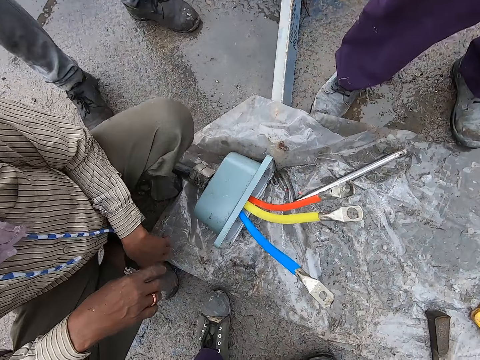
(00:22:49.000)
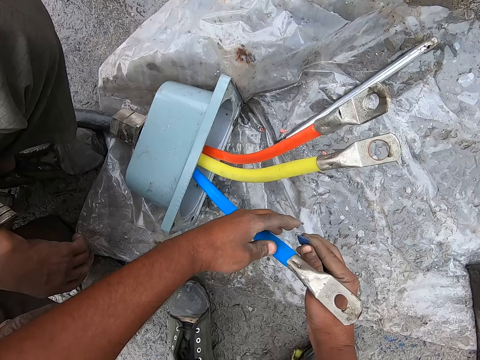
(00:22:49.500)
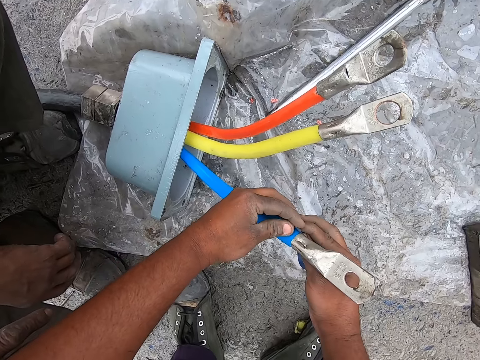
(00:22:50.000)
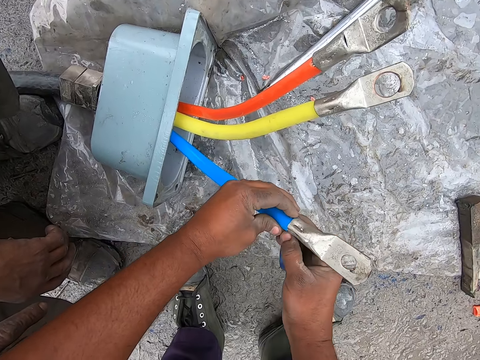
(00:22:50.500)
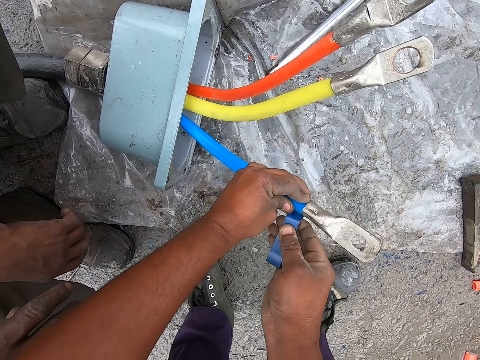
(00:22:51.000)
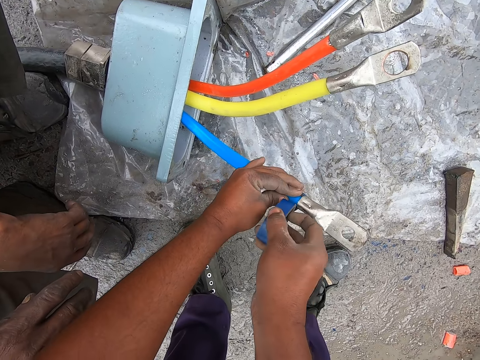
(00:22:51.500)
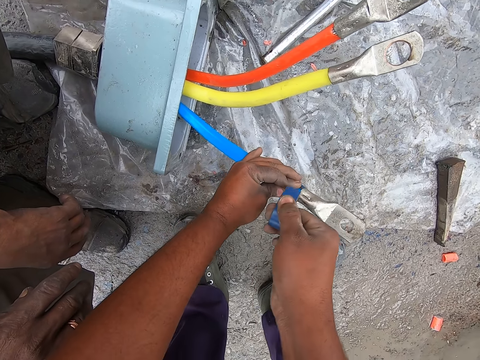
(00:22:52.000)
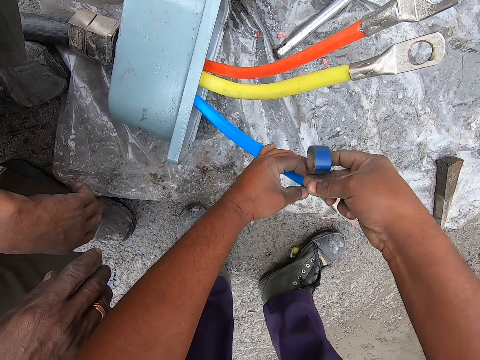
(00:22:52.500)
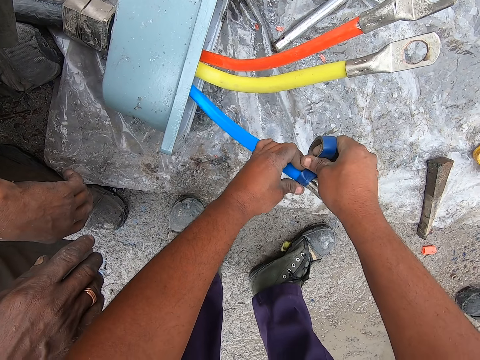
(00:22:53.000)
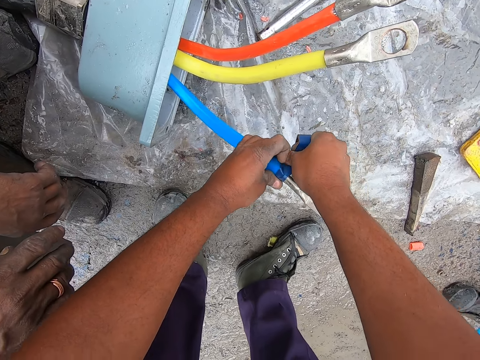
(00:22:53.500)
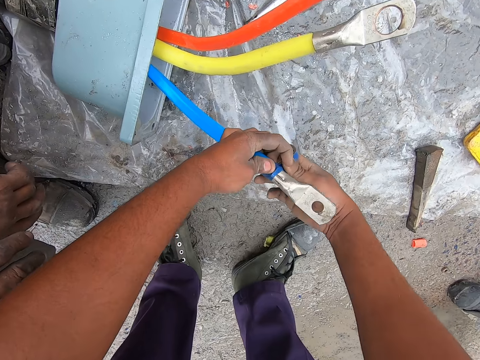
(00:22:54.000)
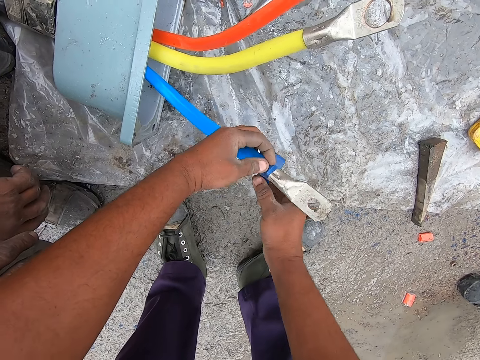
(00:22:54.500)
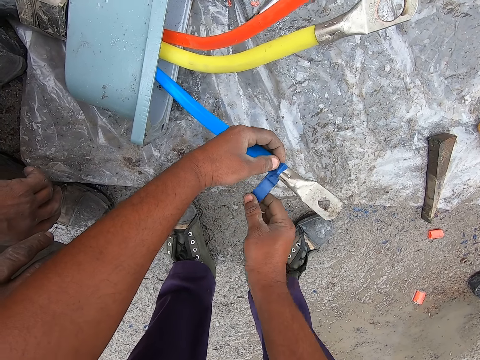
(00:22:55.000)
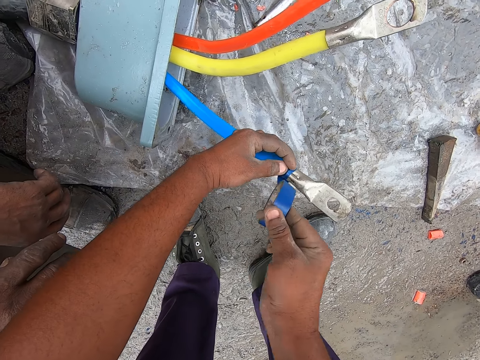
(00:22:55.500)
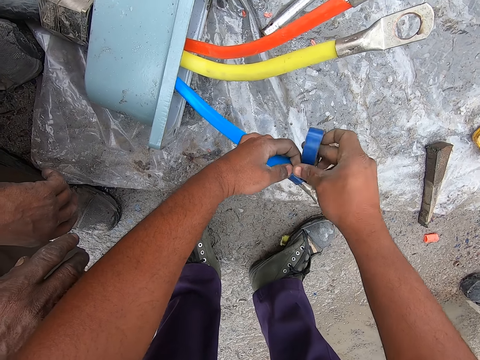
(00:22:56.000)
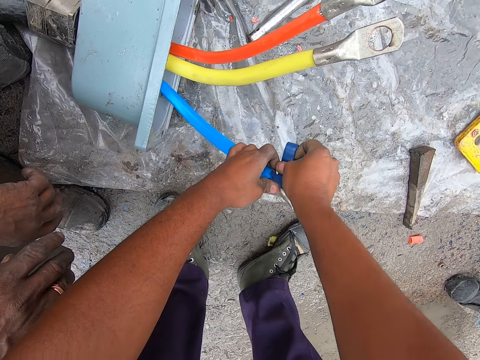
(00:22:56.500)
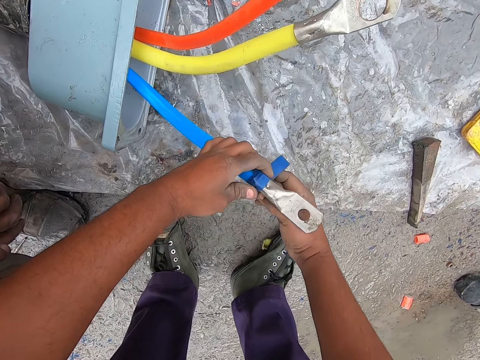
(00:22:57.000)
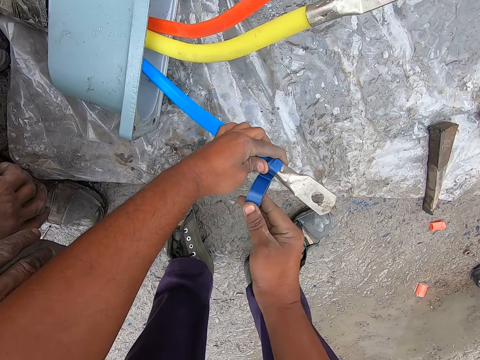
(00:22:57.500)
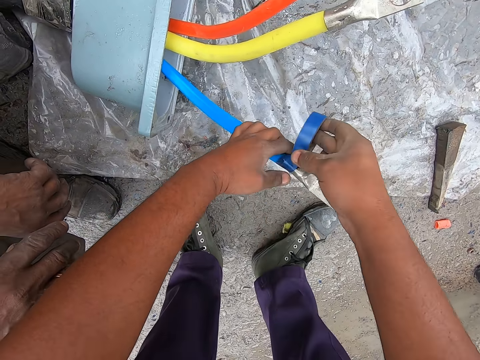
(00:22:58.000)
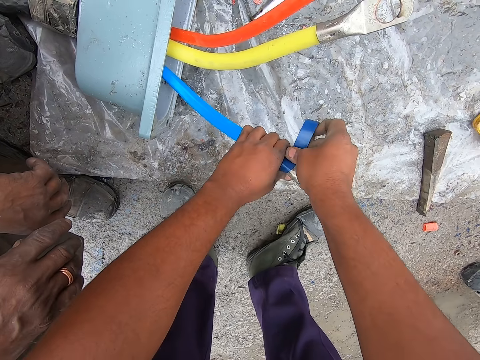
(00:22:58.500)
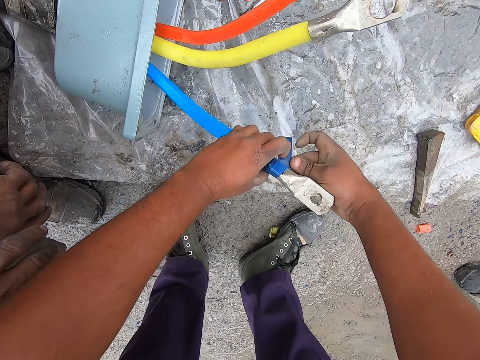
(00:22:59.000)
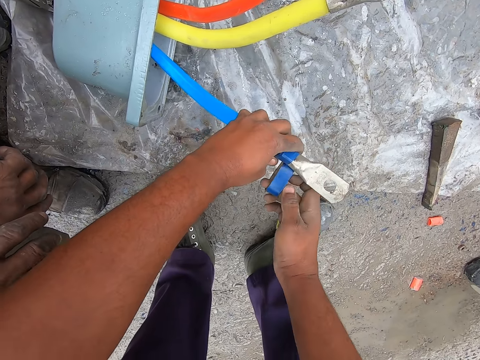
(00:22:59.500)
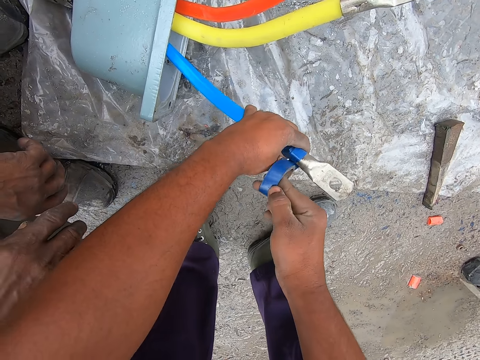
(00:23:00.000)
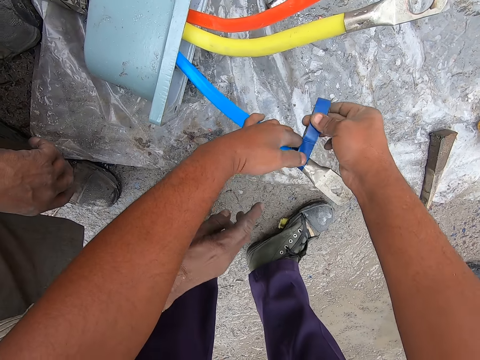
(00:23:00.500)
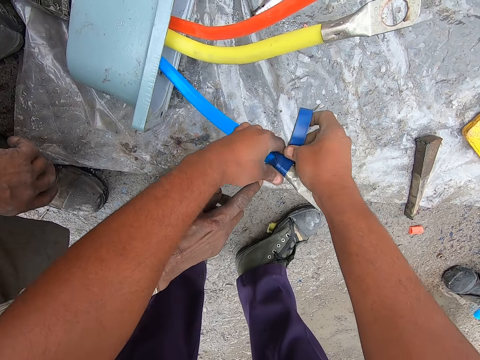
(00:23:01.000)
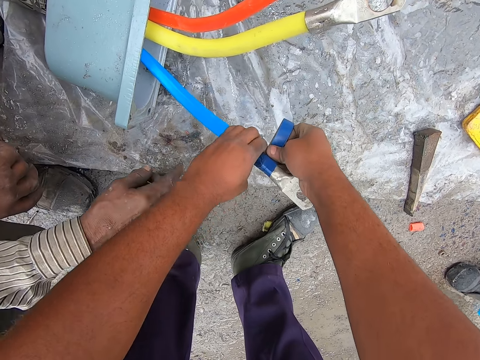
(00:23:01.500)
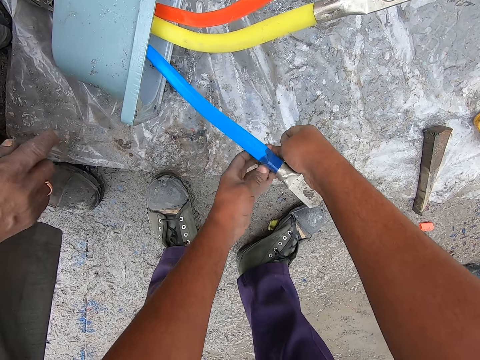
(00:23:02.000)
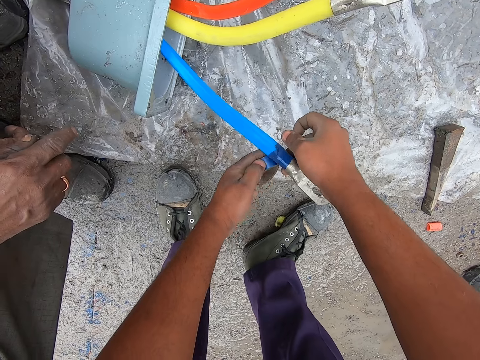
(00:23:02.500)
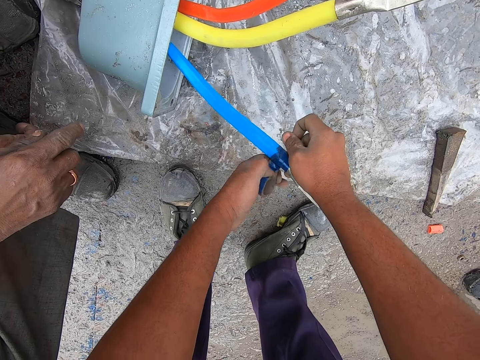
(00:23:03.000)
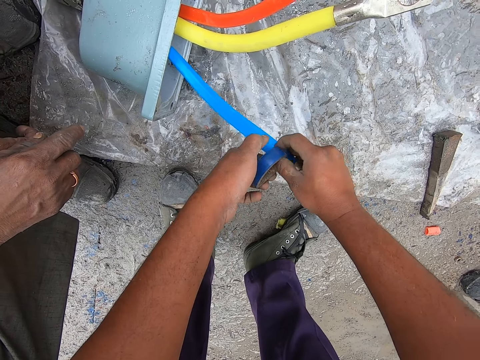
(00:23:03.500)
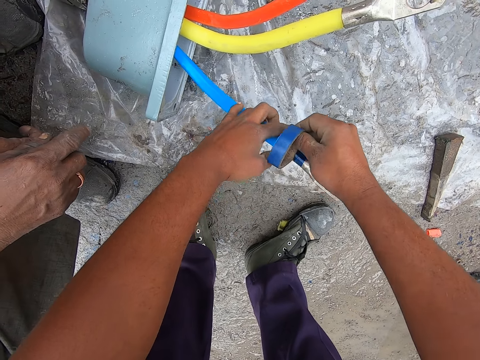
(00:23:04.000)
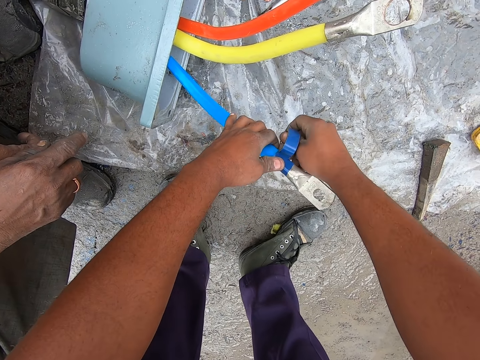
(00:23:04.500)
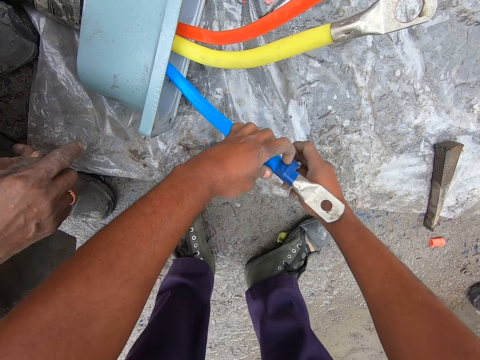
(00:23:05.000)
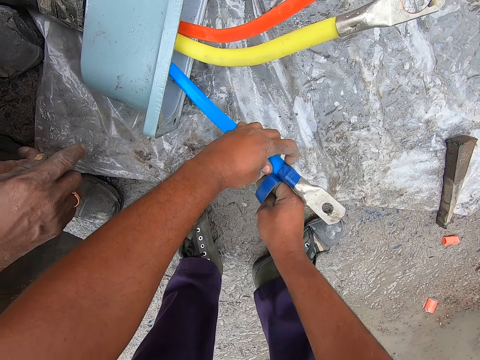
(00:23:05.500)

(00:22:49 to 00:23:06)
The camera wearer bends towards the pipe. They put masking tape on electrical wires. They point at the pipe. They put a tape on the pipe.

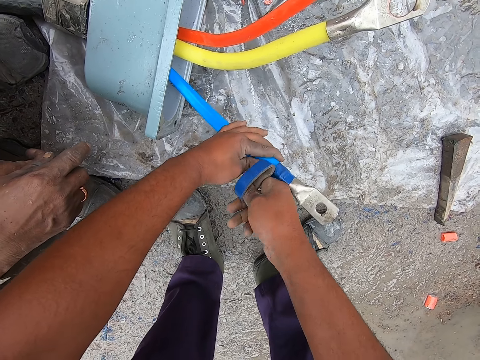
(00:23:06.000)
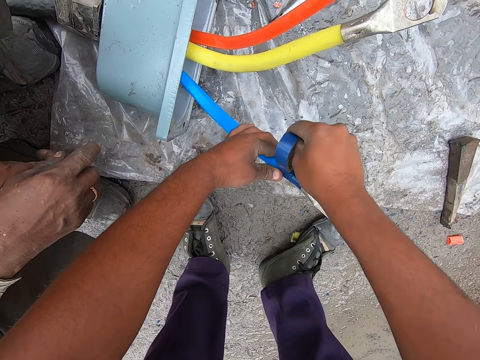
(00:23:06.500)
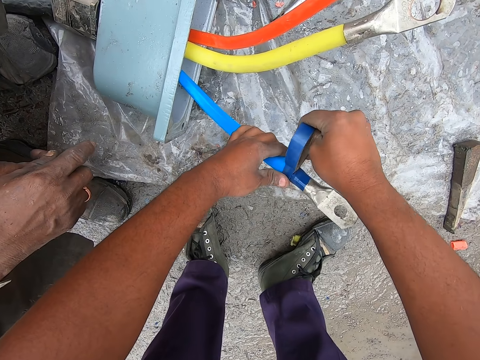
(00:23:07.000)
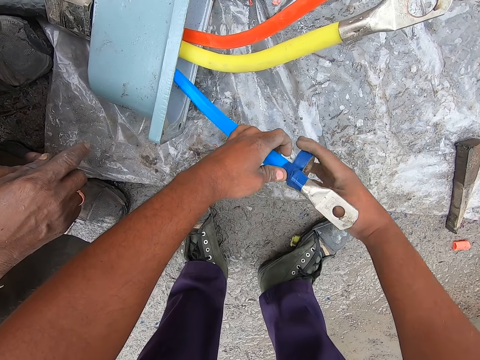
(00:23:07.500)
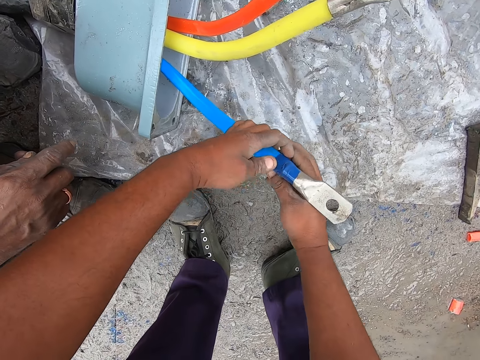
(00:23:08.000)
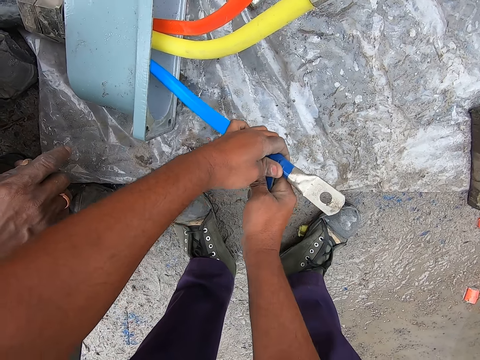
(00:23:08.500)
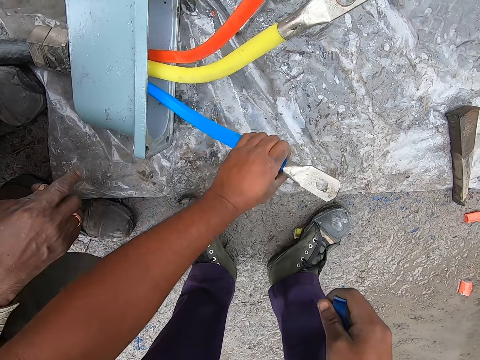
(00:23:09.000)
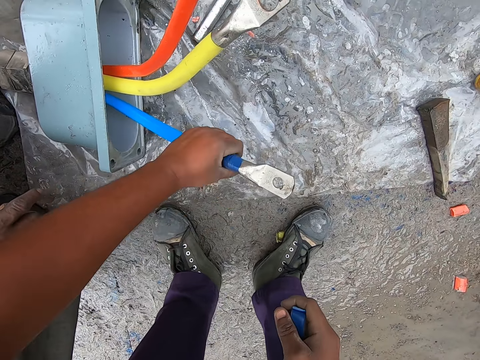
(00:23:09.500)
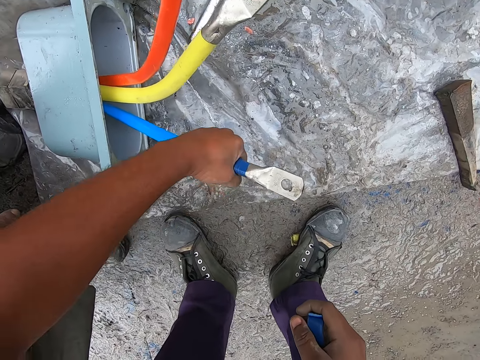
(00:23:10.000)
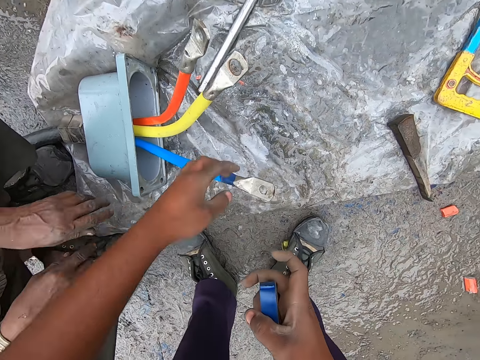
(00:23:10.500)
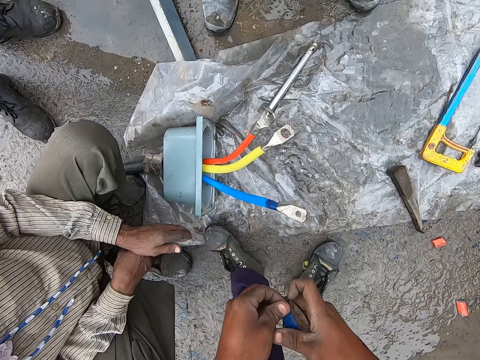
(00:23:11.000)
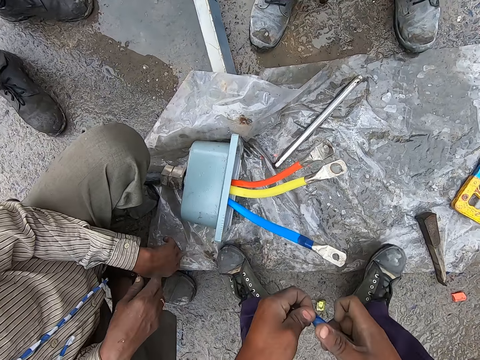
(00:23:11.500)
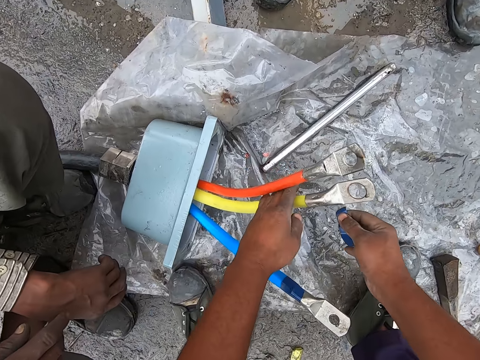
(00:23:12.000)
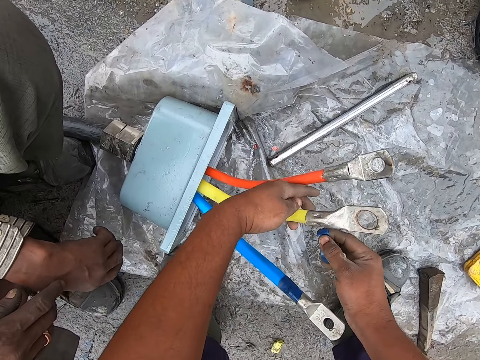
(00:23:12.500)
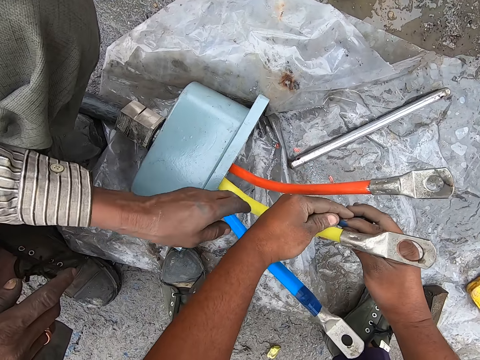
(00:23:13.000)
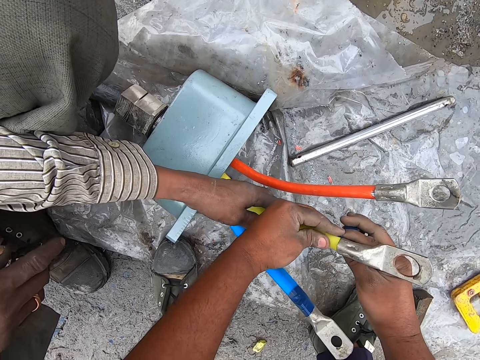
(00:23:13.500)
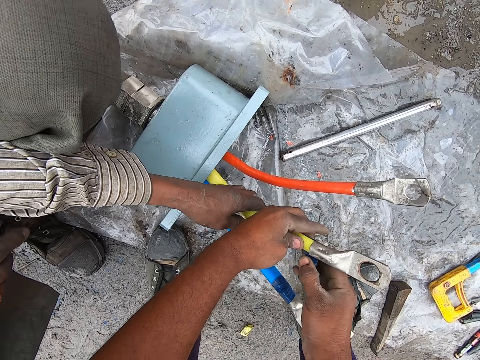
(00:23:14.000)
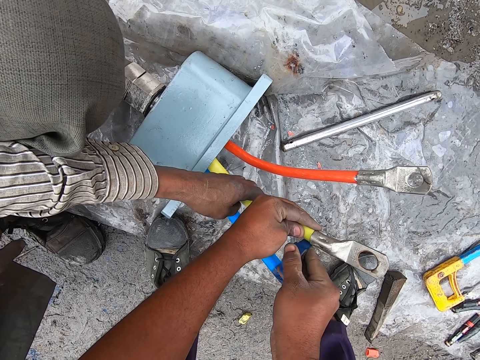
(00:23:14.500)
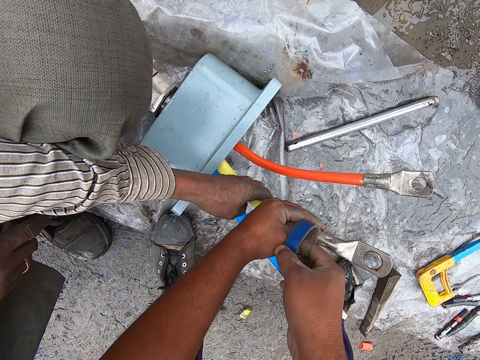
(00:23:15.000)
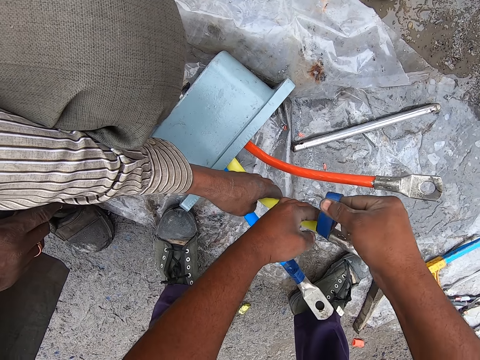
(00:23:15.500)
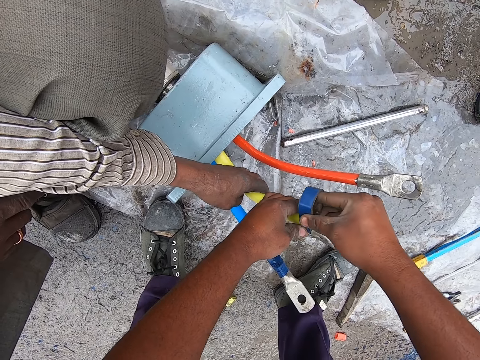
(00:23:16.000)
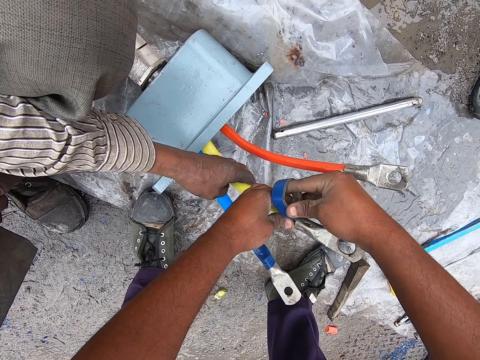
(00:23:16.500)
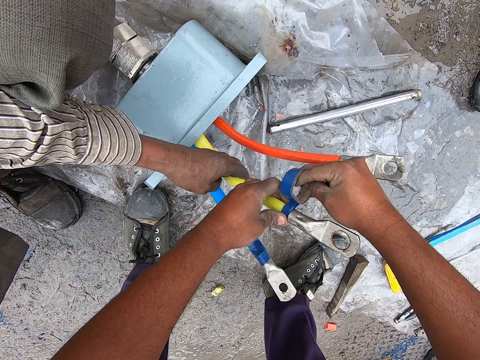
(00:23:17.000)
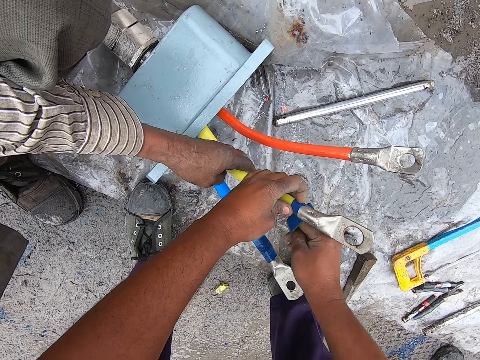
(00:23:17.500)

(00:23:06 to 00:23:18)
The camera wearer tightens the tape on the pipe. They bend towards the pipe. They hold the pipe with the left hand. They put a tape around the pipe.
